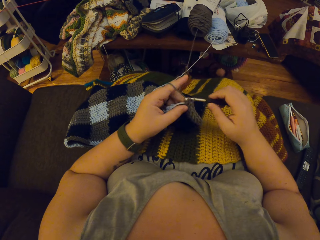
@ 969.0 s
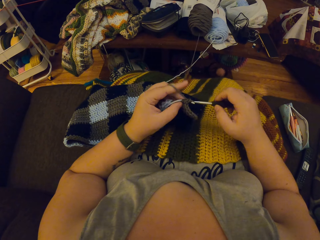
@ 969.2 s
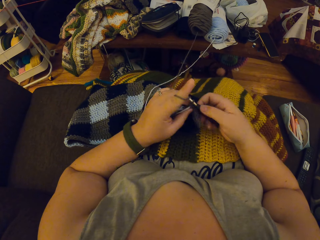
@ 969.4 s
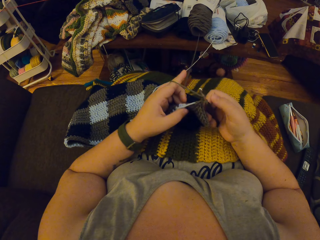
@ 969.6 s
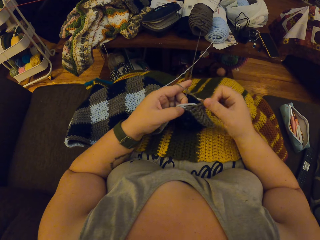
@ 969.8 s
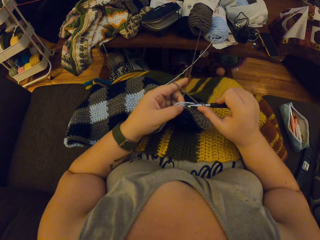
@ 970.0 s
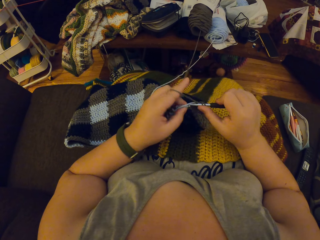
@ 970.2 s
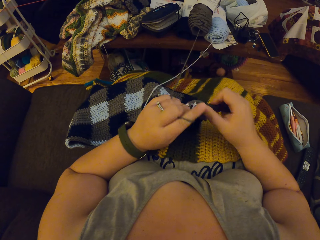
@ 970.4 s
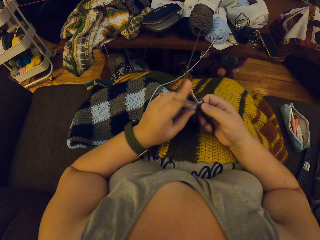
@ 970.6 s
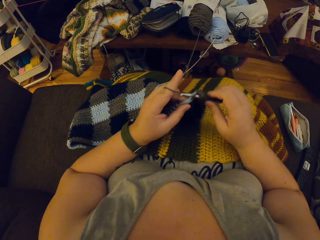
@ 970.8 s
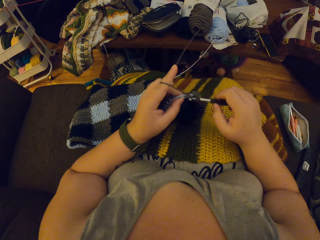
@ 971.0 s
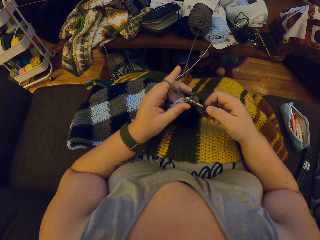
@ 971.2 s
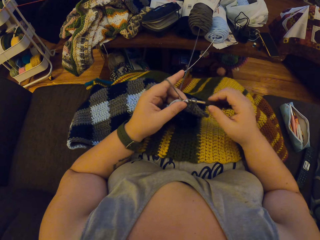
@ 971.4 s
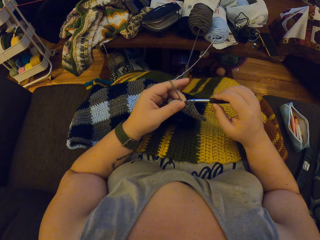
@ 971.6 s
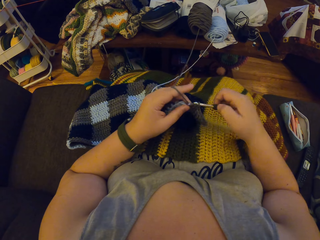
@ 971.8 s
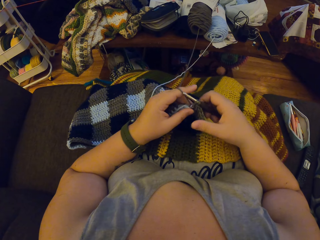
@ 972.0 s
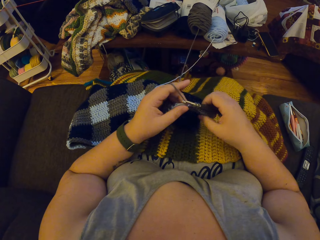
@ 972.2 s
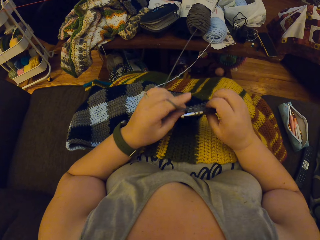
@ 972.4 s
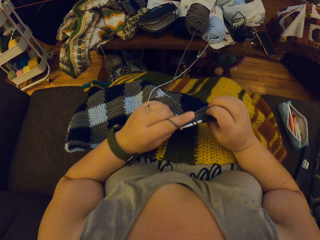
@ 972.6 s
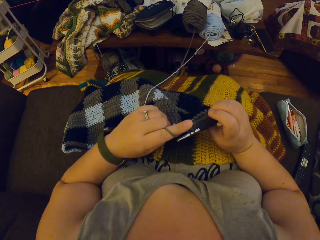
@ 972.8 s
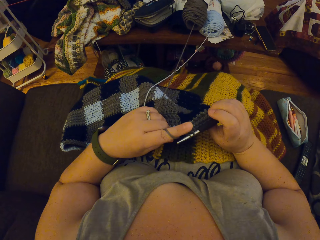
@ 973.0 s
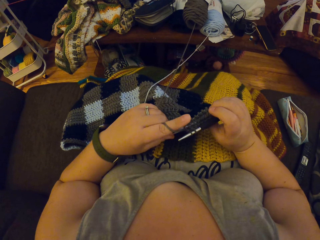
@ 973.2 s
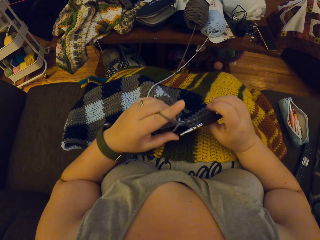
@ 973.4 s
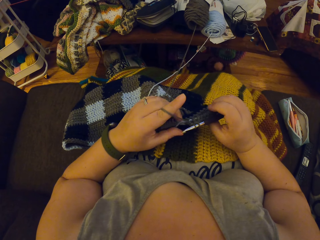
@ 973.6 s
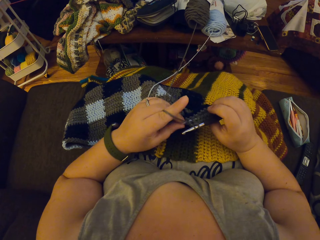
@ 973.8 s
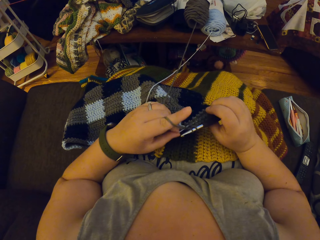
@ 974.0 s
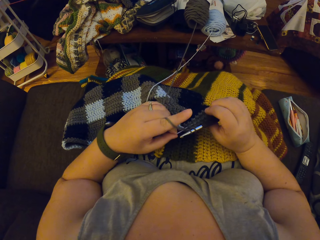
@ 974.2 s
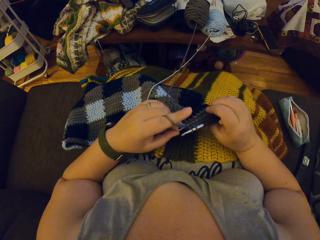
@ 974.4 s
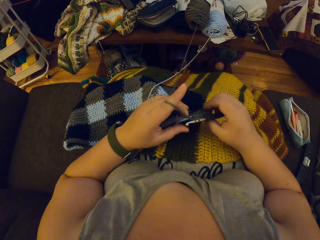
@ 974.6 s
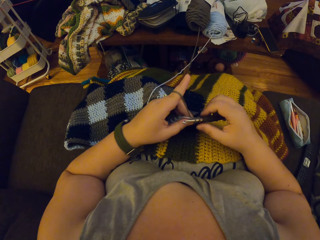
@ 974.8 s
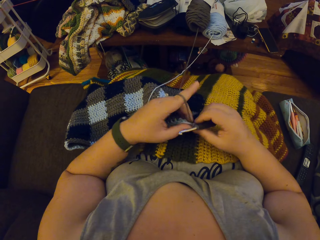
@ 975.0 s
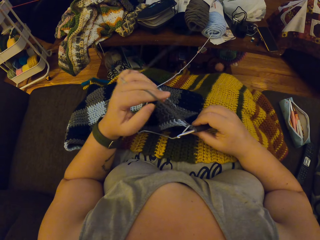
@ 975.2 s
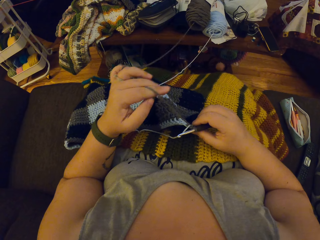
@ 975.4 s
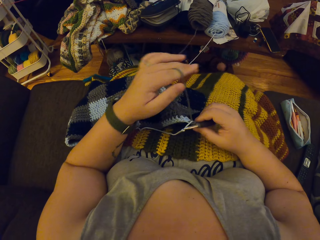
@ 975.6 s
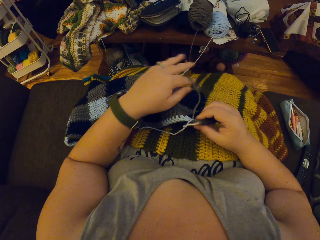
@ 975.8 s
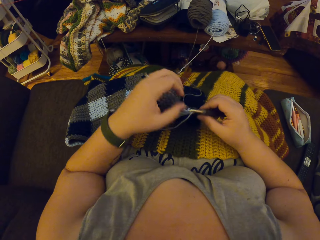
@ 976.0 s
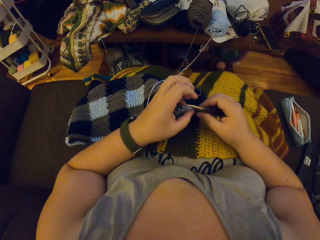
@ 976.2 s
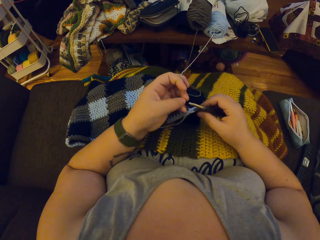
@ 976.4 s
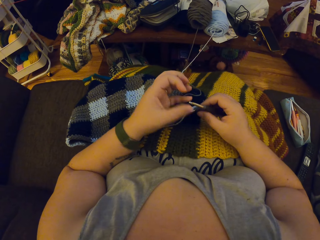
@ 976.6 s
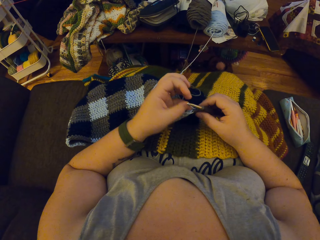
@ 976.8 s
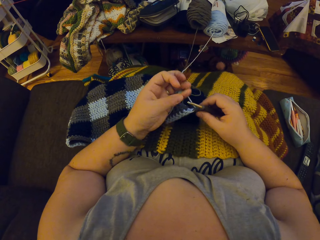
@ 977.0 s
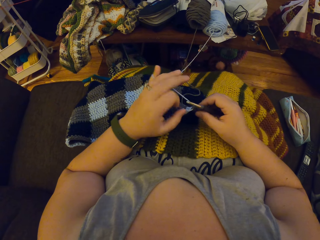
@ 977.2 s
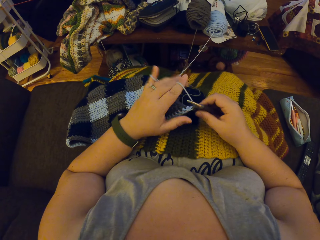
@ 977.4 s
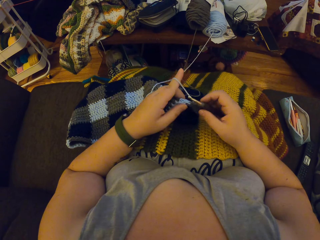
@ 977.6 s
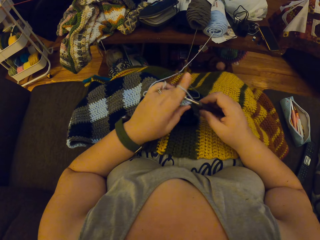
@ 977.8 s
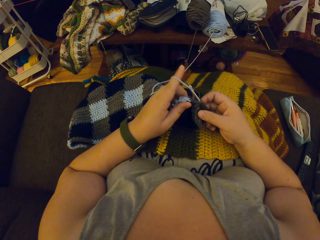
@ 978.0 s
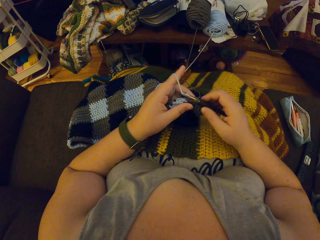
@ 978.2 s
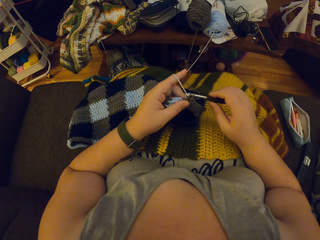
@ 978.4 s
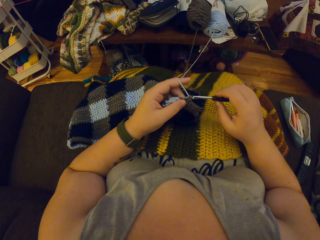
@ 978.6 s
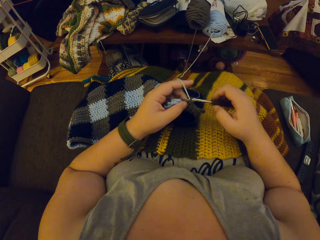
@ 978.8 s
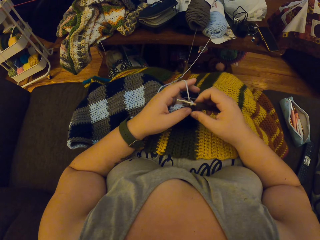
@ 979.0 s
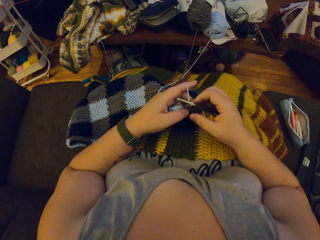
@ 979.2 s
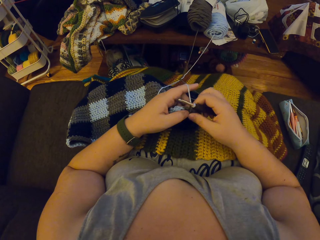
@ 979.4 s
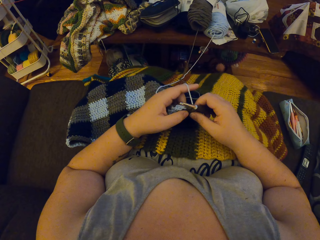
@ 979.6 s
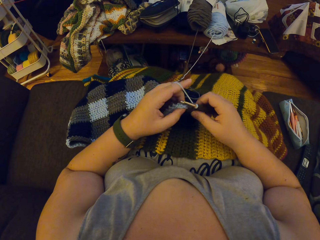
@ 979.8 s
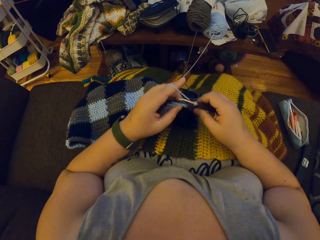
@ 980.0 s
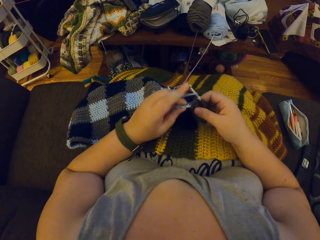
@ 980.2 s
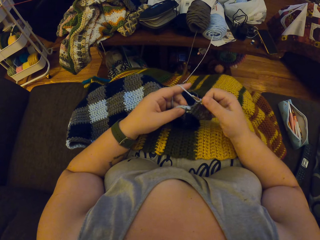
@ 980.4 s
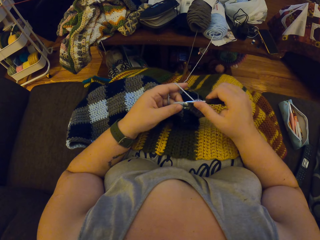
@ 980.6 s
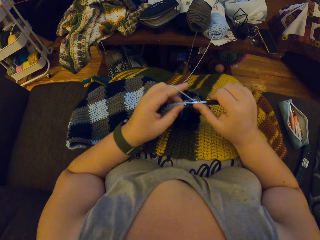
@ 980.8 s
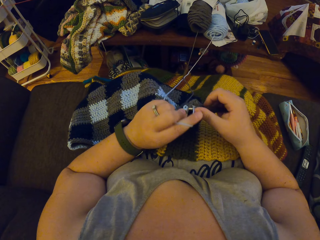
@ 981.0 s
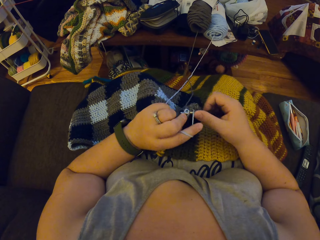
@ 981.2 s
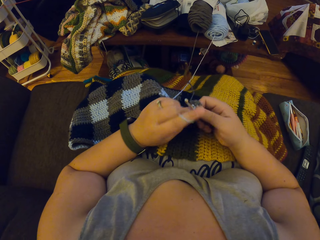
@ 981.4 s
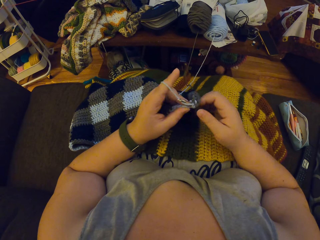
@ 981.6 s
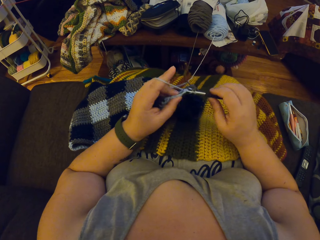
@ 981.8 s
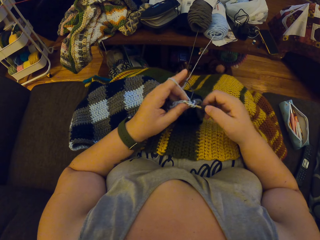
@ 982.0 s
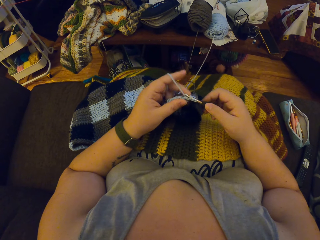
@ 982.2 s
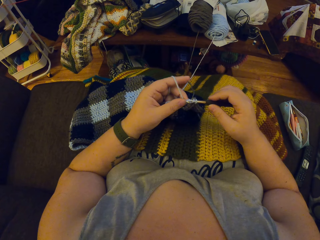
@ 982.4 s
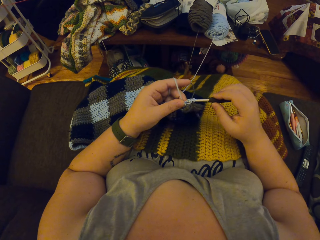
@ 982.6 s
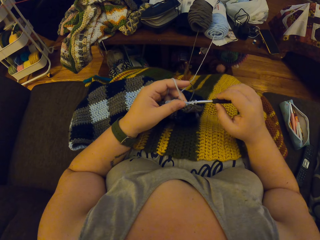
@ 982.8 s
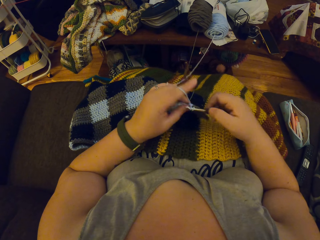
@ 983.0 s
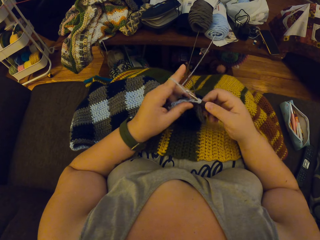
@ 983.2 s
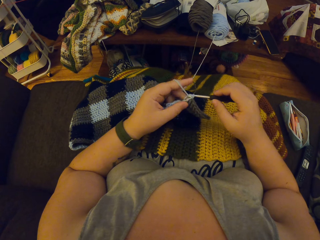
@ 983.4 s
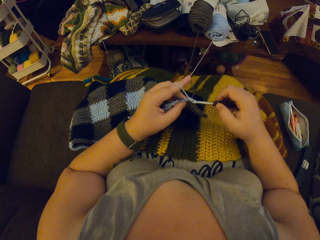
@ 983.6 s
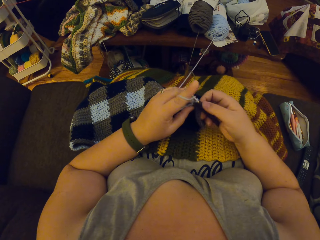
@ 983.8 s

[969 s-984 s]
The camera wearer adjusts the fabric with her hands. She checks the cloth. She adjusts the yarn strand with her left hand. She rolls the yarn on the finger. She crochets the yarn with her hands.

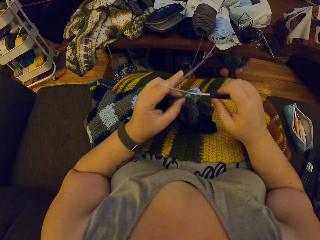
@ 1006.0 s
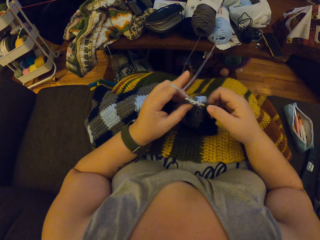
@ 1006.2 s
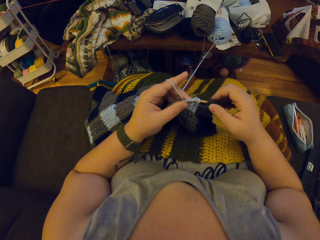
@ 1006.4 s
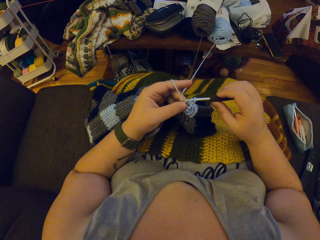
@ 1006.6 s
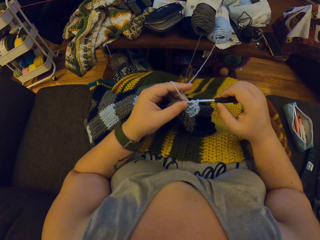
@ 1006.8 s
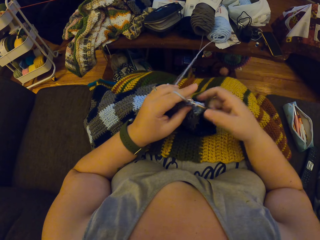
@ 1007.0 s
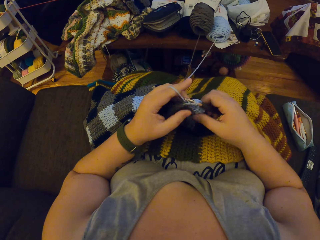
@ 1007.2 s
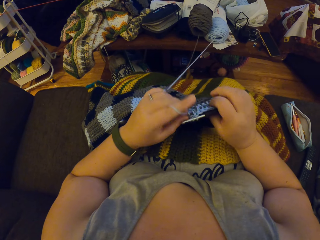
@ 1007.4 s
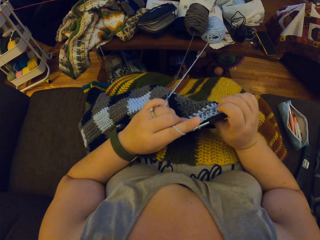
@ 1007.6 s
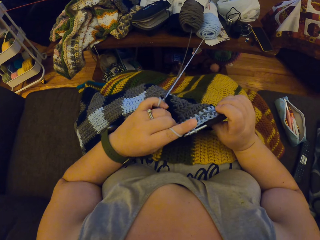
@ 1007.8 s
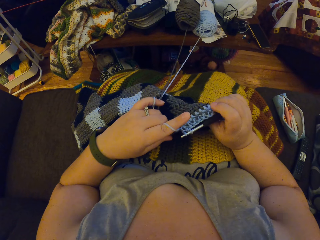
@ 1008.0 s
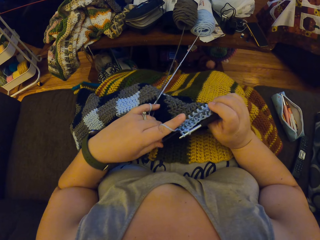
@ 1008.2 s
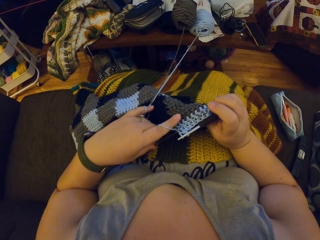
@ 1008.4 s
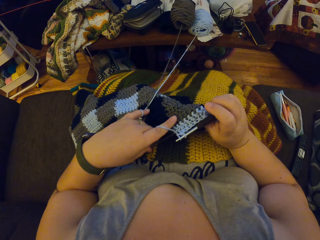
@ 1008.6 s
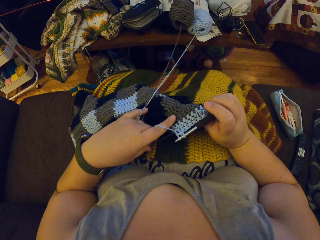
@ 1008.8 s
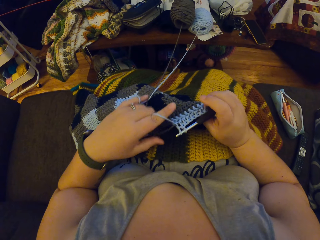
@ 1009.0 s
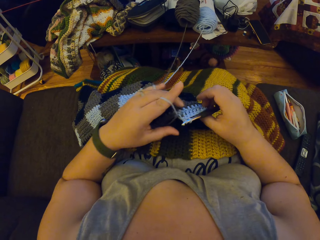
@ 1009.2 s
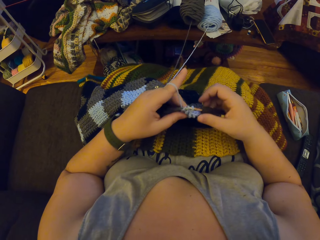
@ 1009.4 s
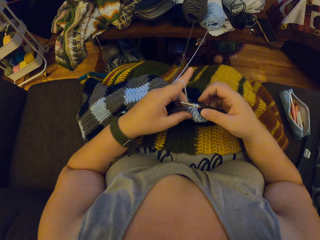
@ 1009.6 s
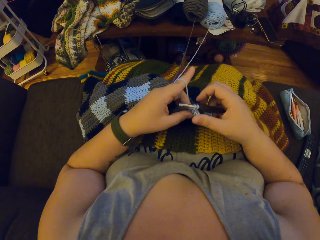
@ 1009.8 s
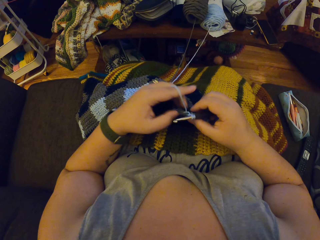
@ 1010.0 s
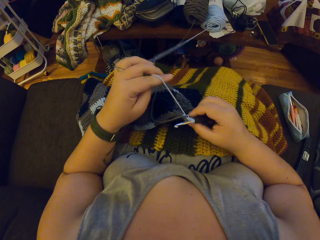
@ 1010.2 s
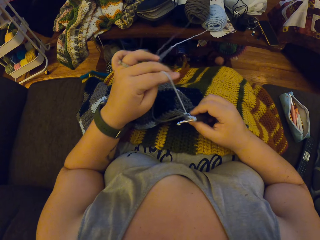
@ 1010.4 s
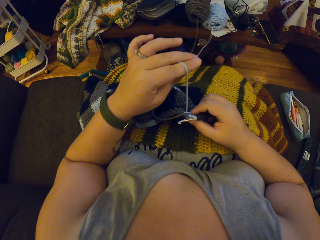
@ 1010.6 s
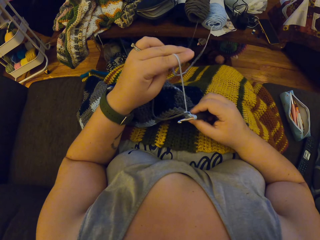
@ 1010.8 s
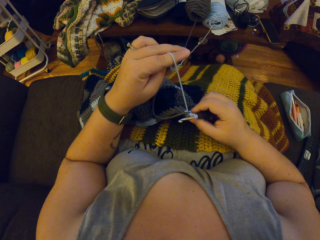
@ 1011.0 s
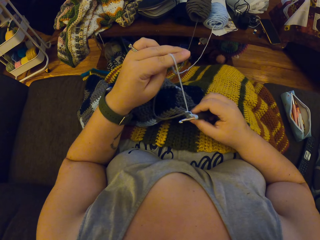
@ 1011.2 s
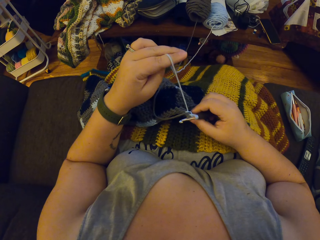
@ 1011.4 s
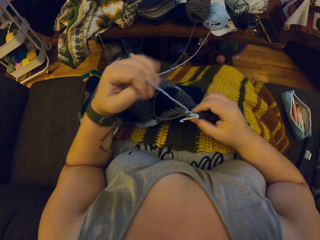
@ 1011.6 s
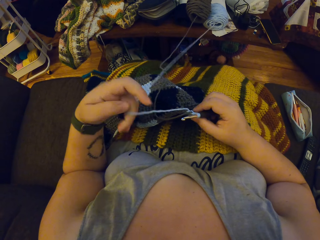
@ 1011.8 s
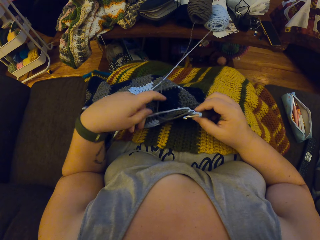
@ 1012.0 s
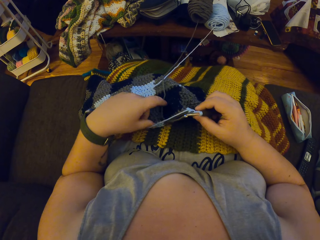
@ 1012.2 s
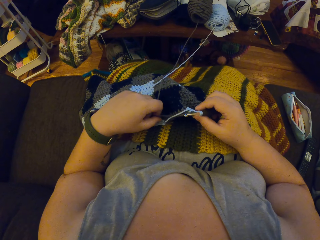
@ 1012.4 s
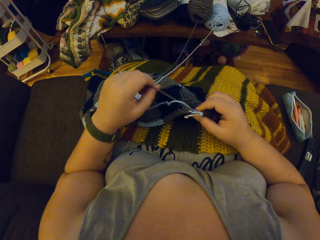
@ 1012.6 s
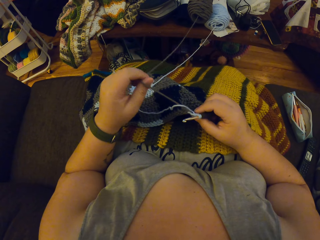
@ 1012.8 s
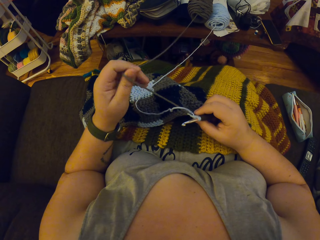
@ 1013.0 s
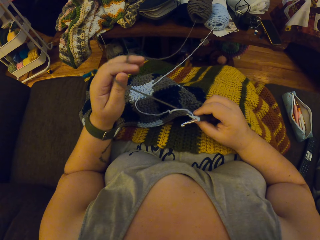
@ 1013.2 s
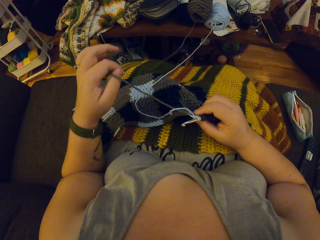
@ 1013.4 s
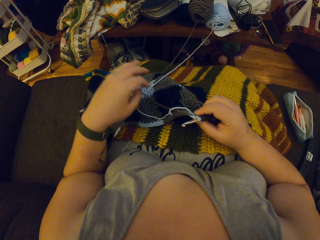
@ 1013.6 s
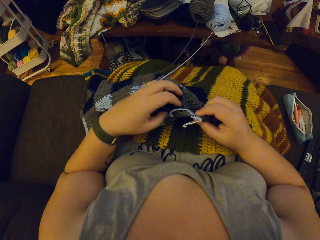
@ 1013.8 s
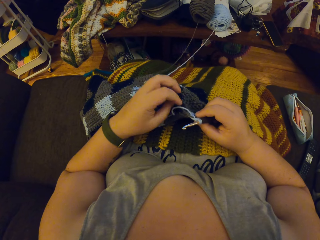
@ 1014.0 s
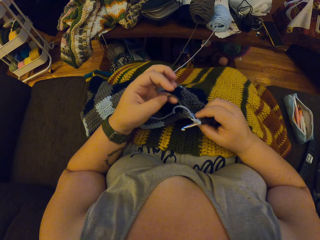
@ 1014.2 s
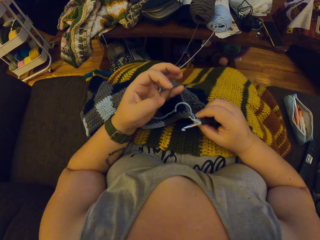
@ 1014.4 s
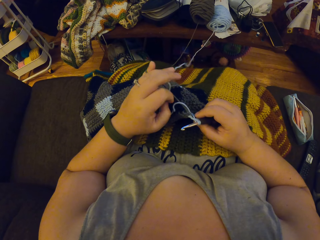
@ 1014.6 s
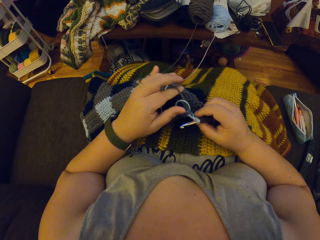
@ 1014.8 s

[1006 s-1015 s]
The camera wearer adjusts the fabric with her hands. She checks the cloth. She adjusts the yarn strand with her left hand. She unrolls the yarn from the finger.
